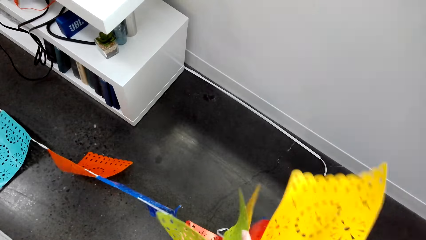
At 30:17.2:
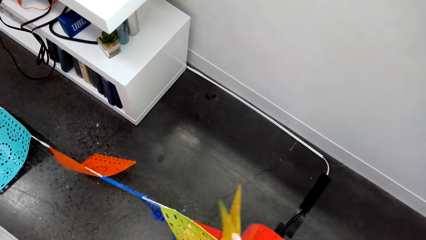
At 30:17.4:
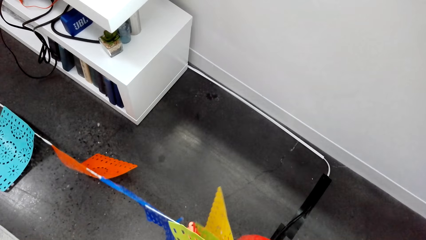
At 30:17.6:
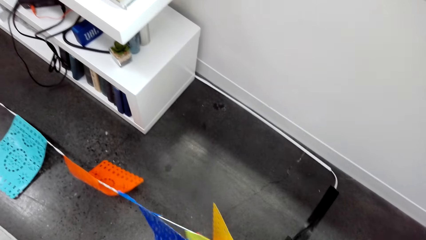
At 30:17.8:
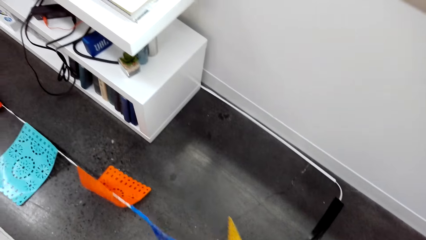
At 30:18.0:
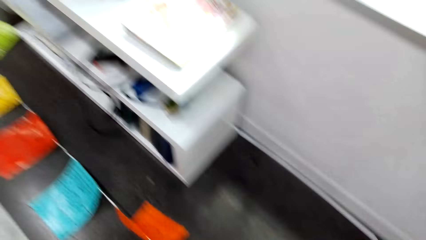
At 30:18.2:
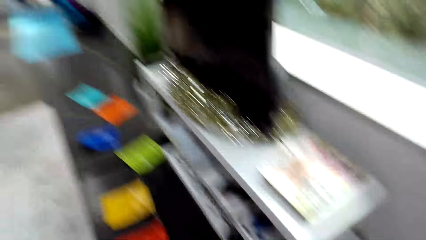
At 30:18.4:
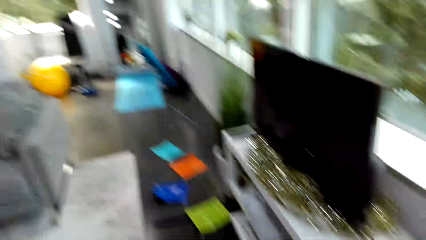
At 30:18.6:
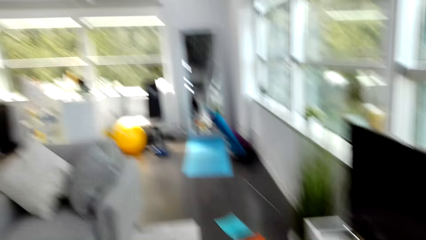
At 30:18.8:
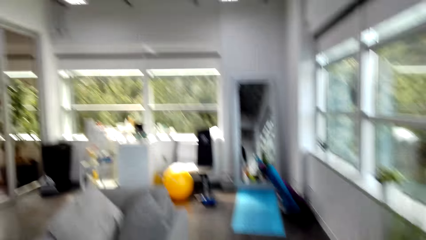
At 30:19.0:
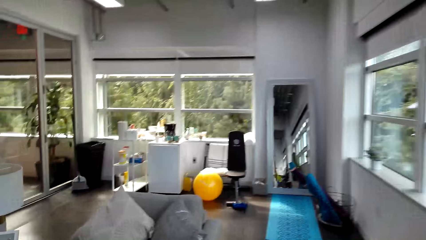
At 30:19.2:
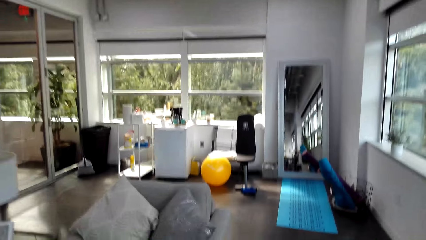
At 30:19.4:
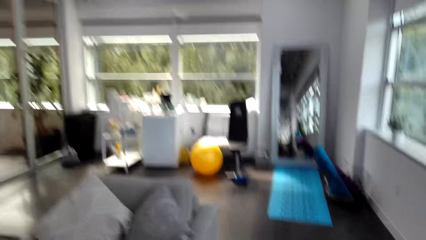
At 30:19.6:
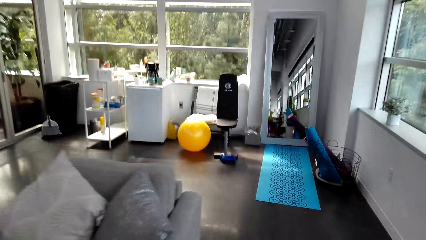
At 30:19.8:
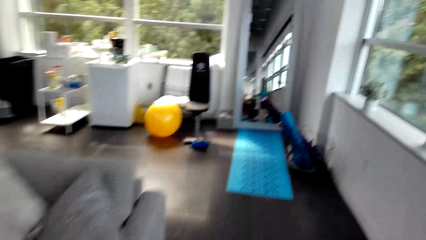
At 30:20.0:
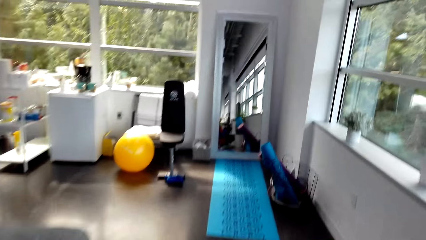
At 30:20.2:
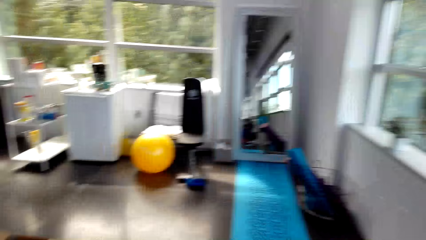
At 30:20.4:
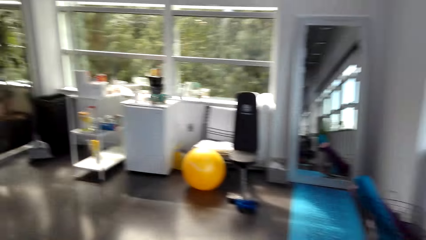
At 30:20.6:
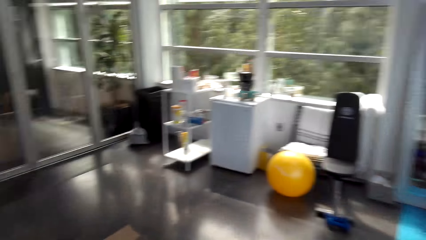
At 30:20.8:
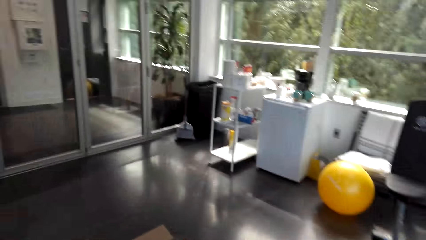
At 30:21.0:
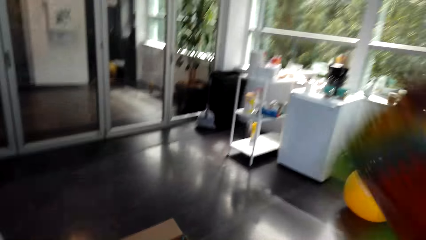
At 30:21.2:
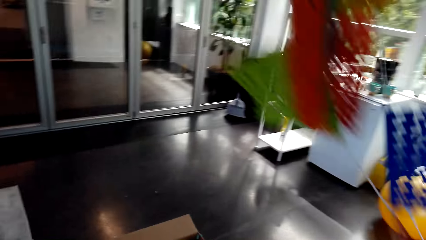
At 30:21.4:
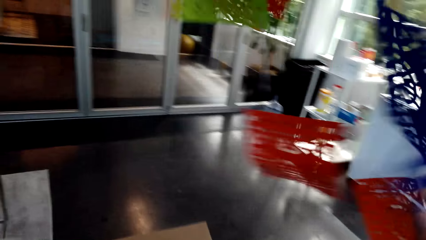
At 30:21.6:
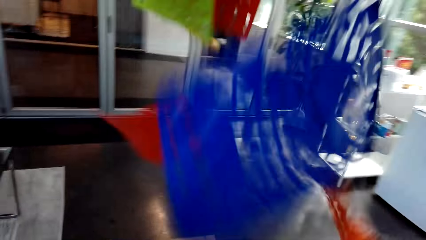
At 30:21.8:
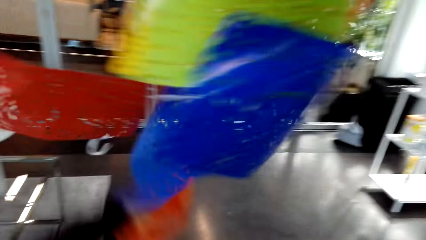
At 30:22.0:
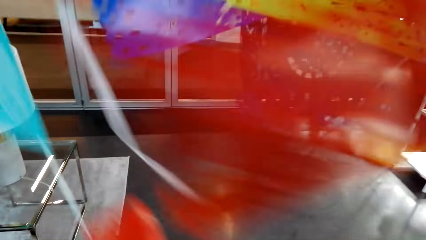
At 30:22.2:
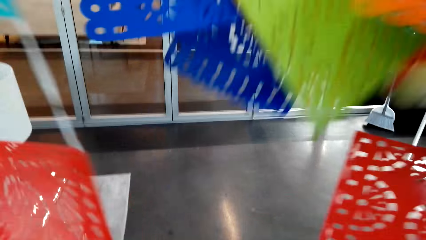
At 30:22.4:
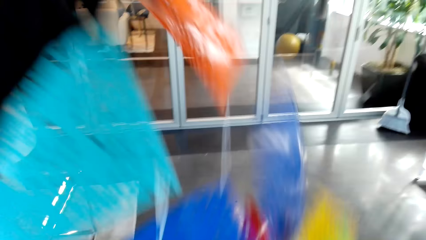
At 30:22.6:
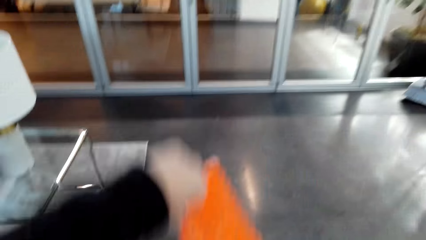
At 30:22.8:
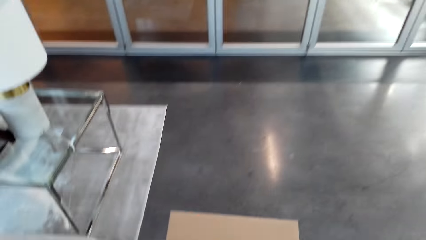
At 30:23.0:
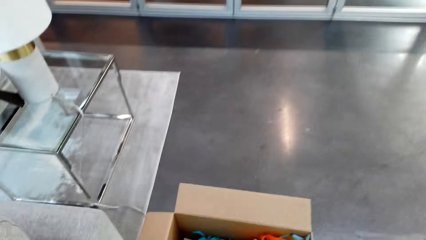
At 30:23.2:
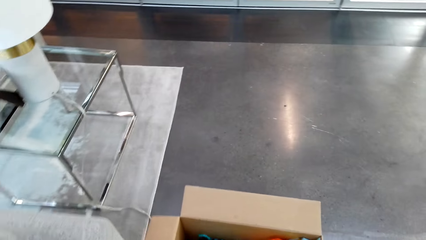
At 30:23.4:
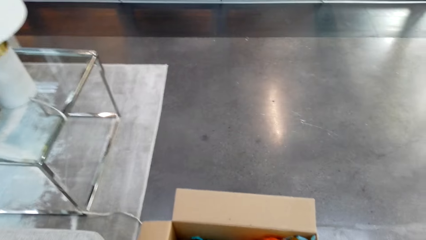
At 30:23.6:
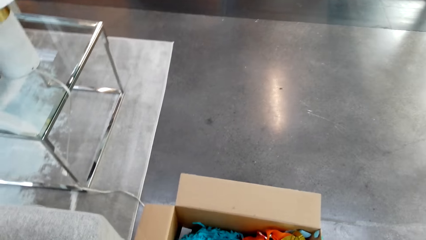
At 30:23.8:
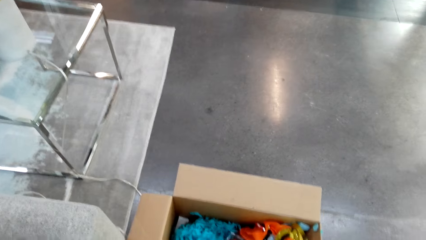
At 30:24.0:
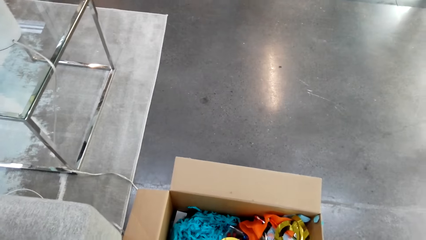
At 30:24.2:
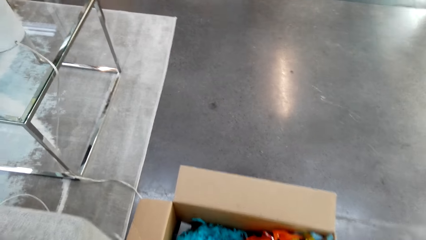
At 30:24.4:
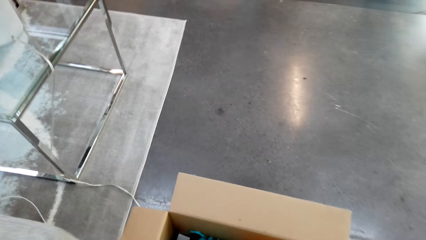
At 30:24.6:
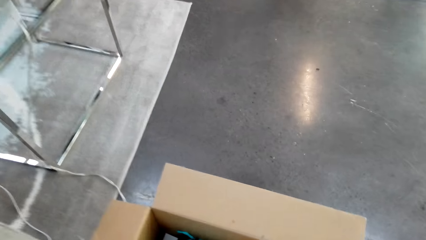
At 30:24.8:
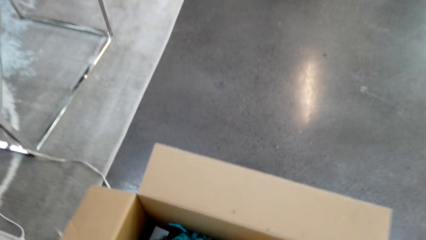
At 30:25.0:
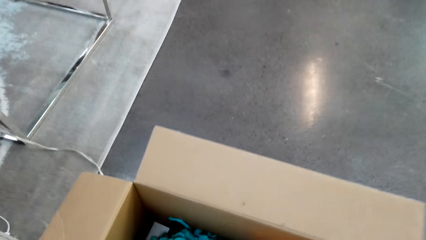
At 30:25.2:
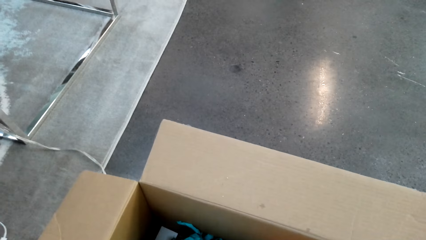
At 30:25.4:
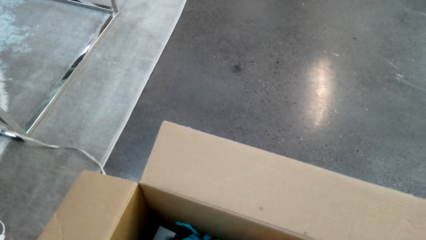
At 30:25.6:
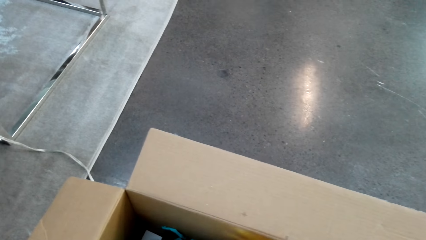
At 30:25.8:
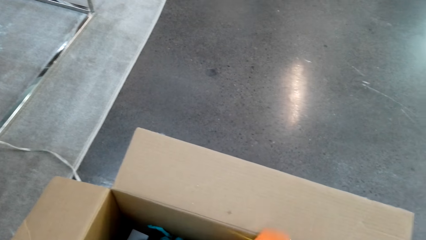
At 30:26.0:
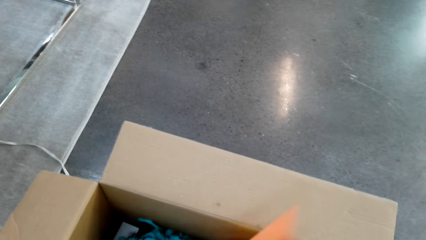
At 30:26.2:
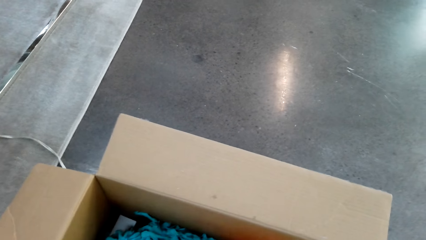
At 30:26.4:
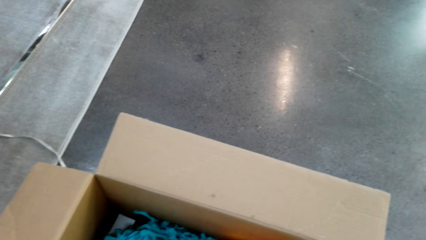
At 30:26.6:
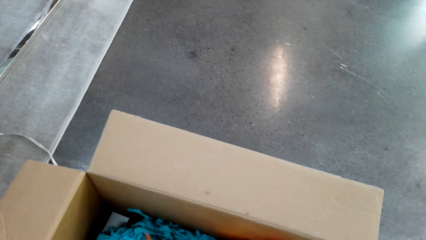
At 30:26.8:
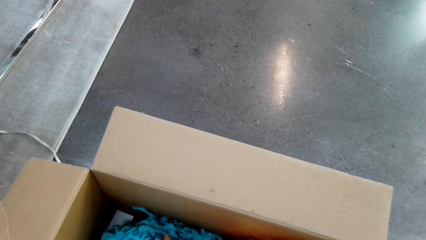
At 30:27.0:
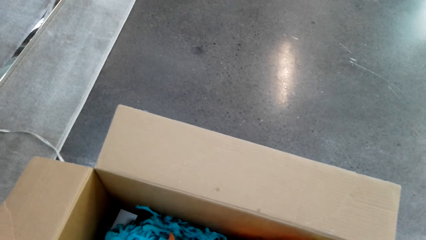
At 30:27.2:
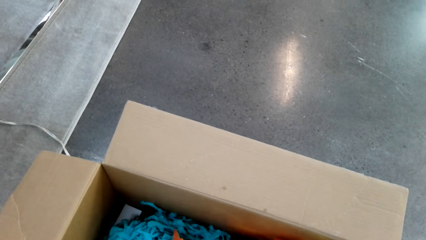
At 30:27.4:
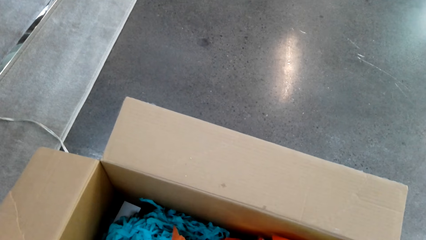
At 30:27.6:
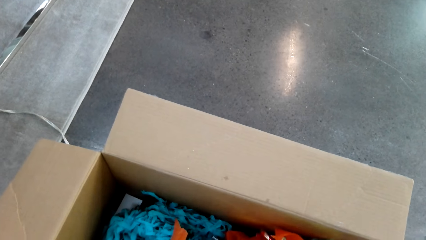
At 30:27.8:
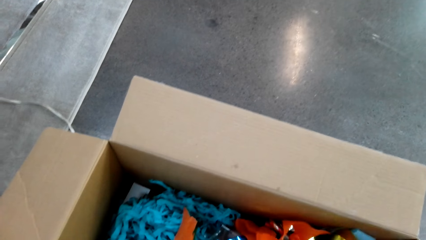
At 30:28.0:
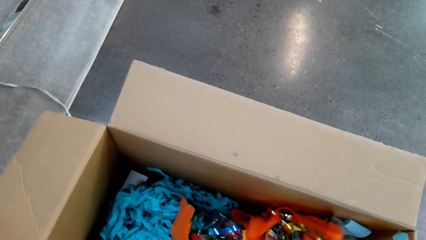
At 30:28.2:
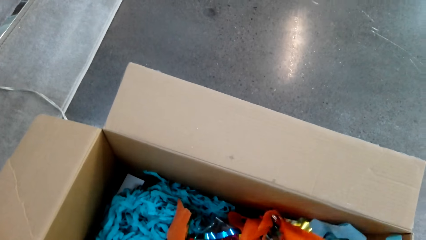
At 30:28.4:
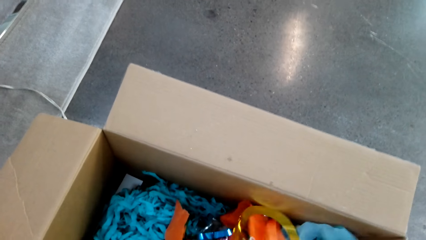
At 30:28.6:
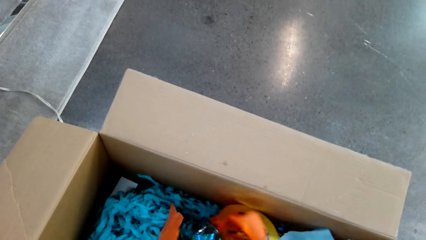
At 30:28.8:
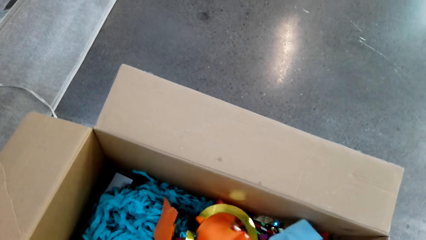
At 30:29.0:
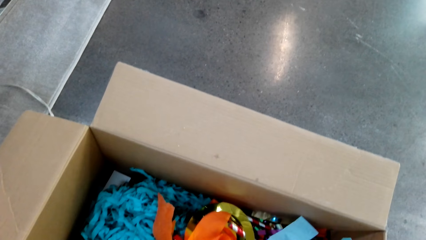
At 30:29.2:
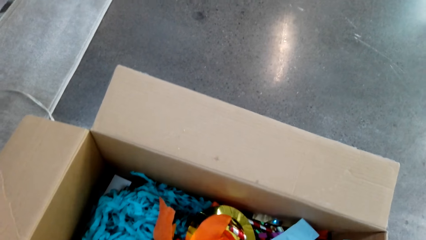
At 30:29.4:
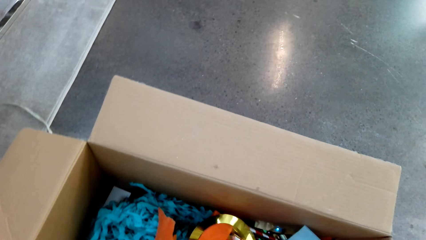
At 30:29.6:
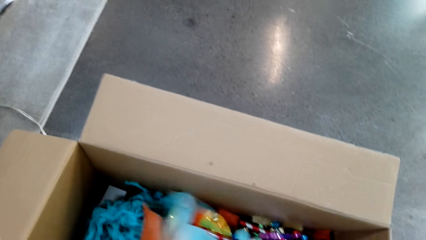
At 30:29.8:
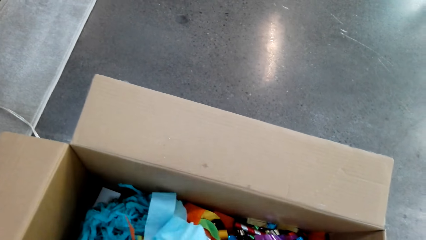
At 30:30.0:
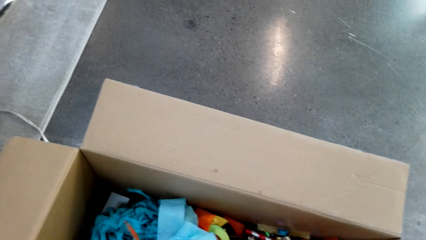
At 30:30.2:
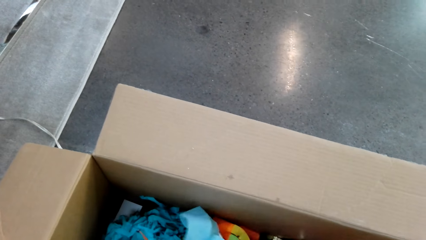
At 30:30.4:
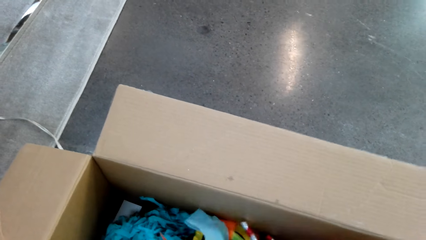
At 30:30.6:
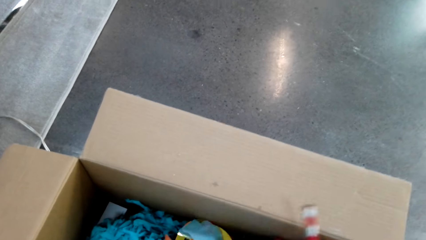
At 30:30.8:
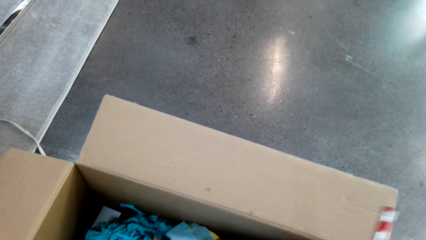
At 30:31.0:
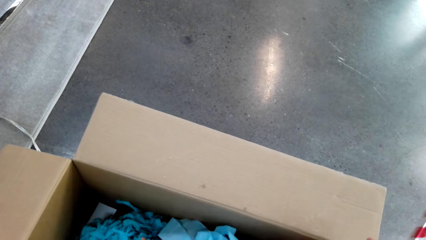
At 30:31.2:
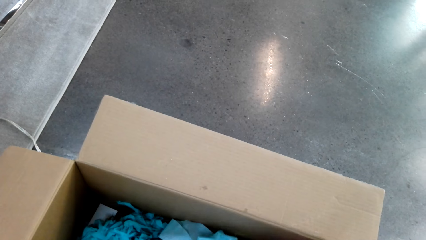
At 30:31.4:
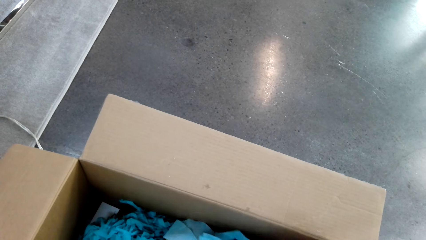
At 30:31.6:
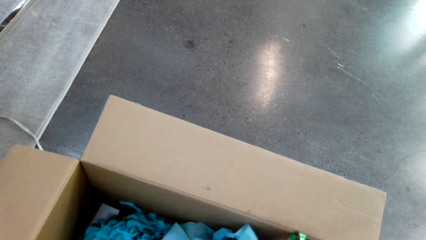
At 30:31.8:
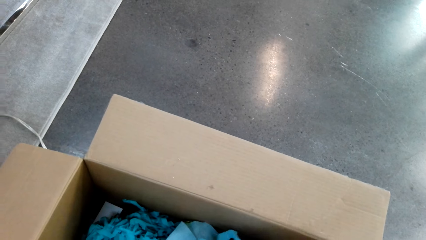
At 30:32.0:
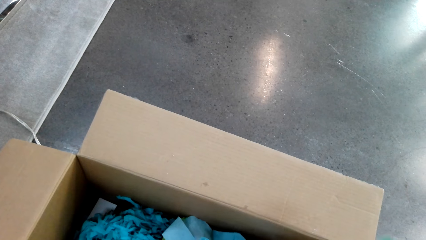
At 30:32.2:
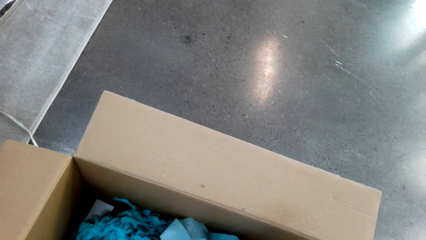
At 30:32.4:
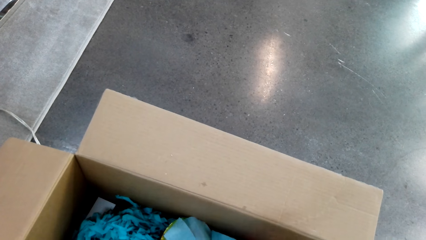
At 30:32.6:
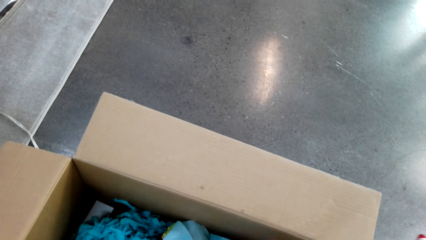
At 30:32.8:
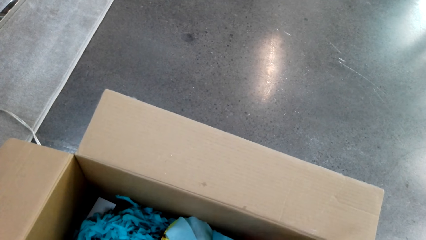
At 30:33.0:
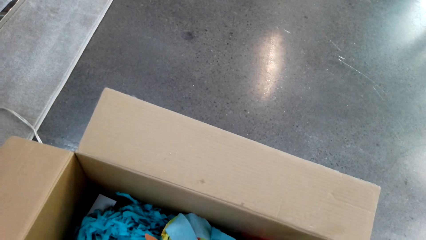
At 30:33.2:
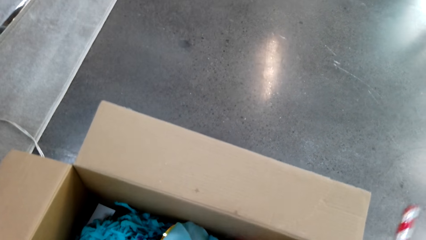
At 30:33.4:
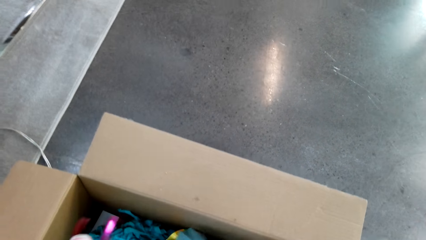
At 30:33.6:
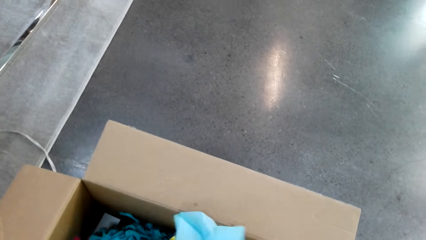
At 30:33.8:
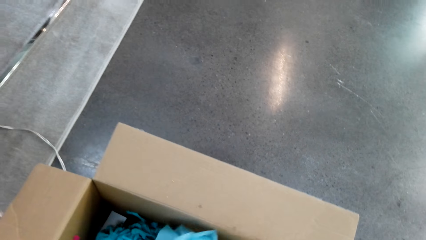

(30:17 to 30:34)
The camera wearer looks around the room. They walk around the room. They throw the party decorations in the box. They take decorating flowers from the box. They check the decorations in the box.
